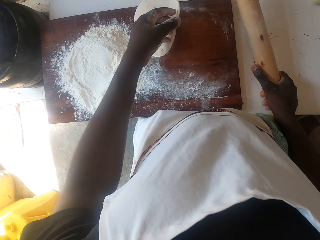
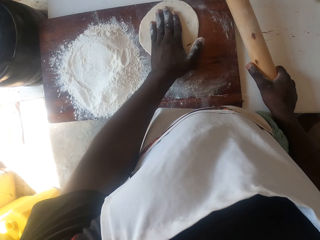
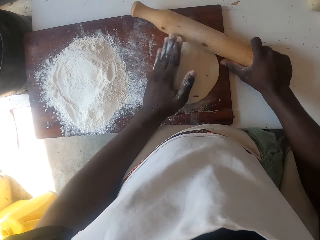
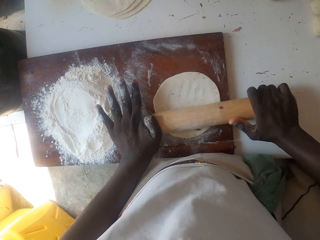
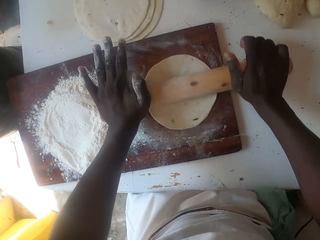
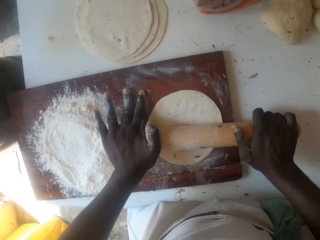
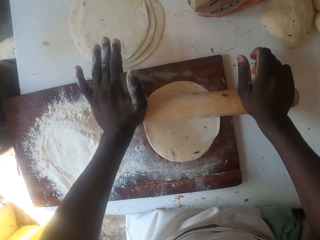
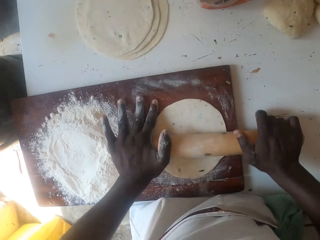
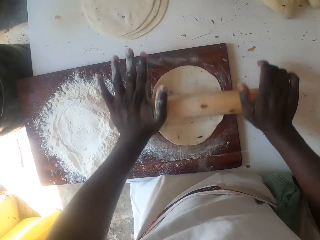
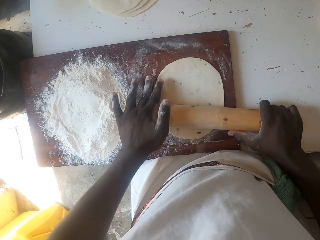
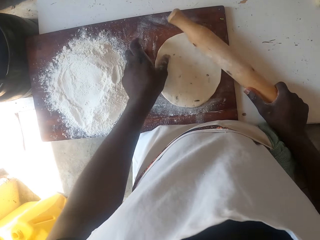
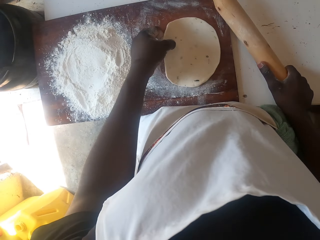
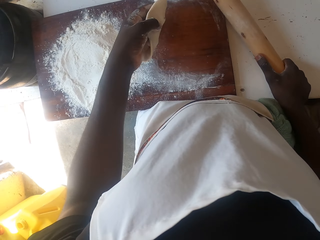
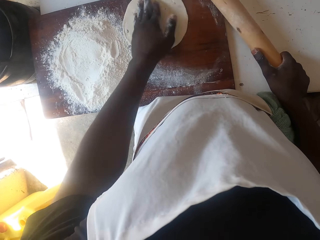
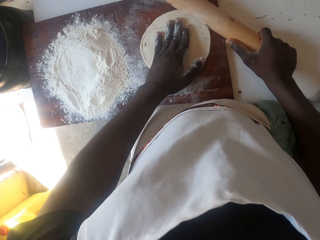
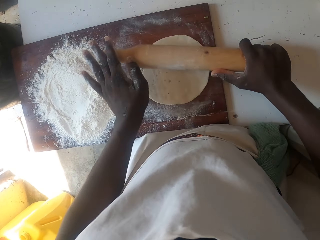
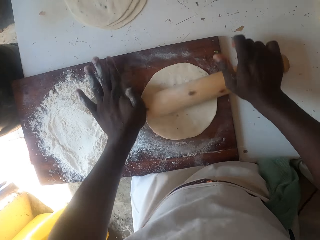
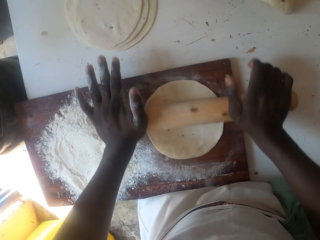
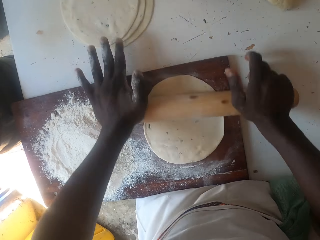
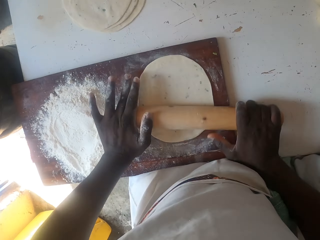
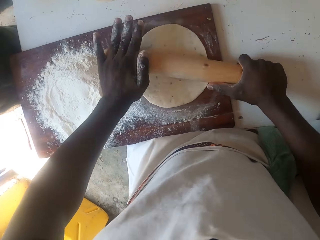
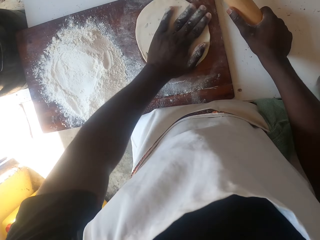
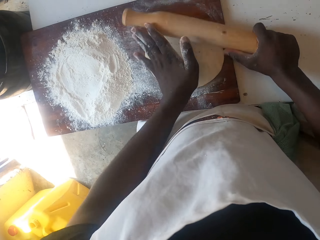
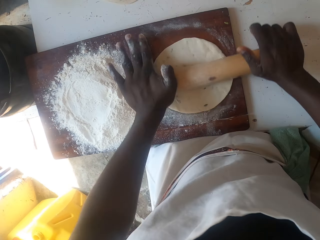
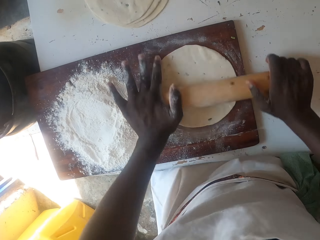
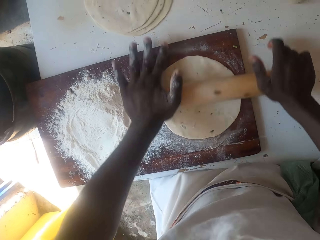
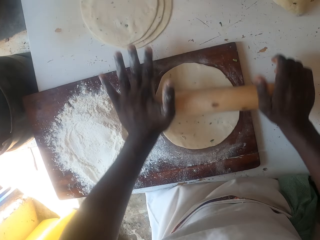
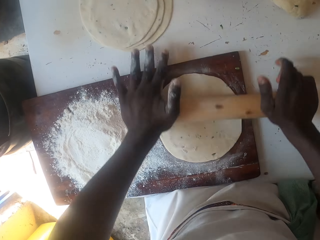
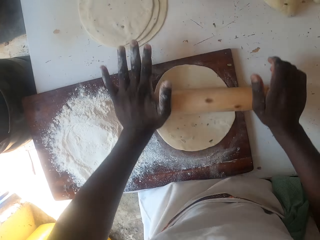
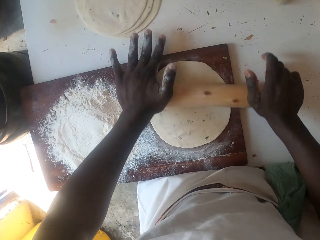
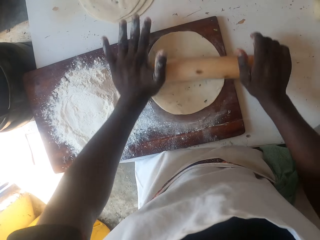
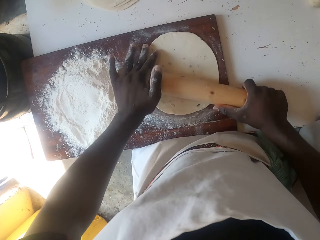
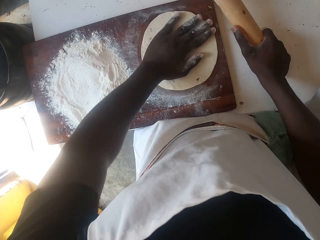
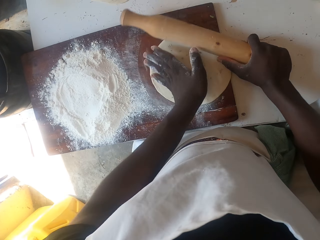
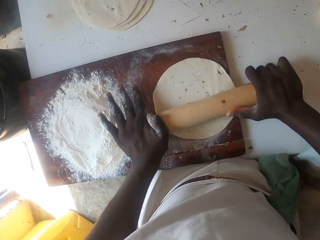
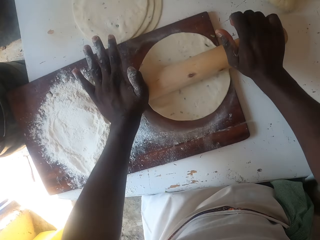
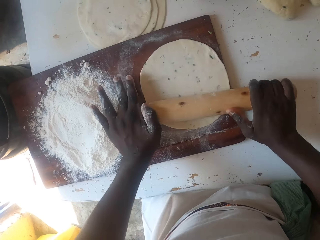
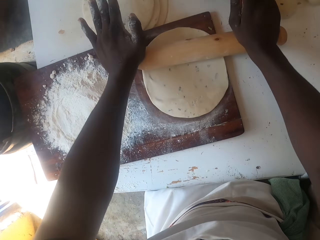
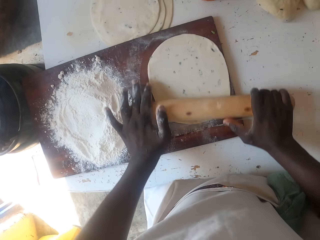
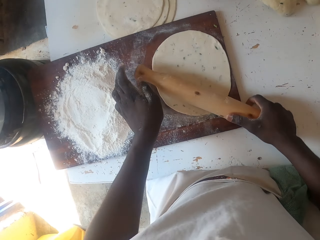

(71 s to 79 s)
The camera wearer flips the dough and flattens the dough with the rolling pin. They turn the dough, roll the dough, turn the dough, roll the dough, turn the dough, and roll the dough.

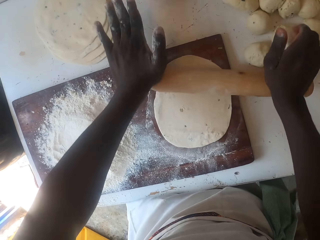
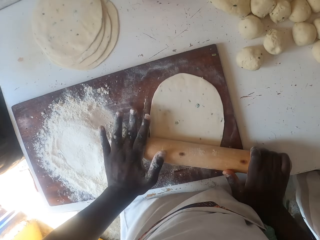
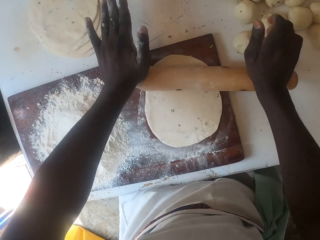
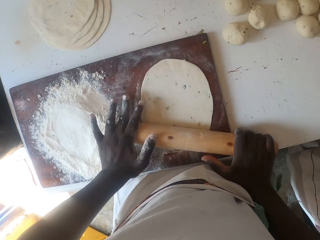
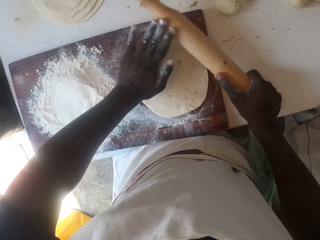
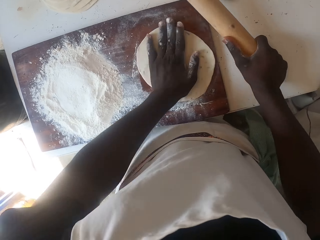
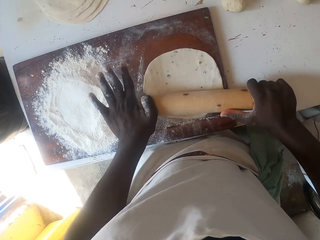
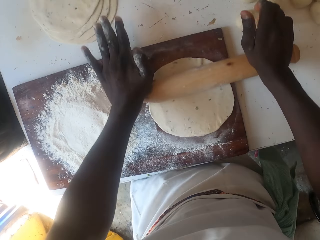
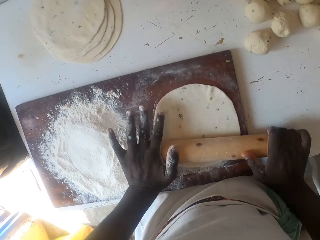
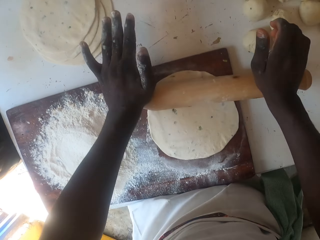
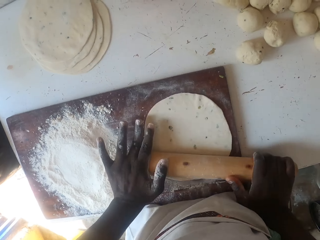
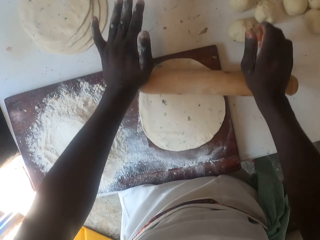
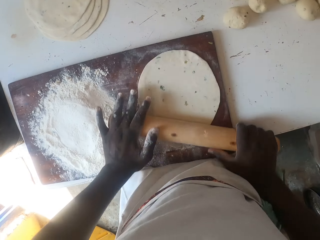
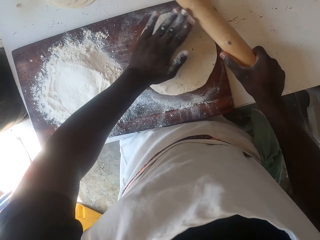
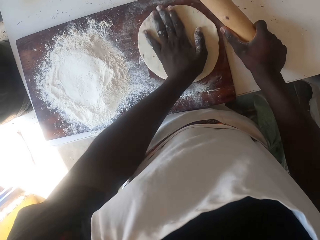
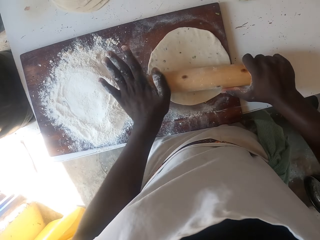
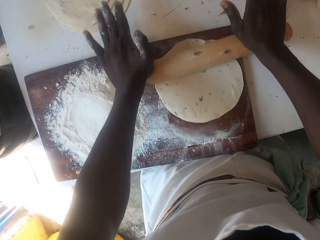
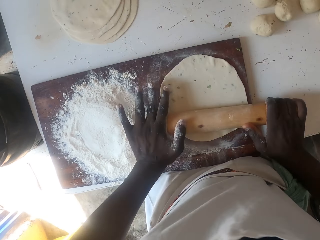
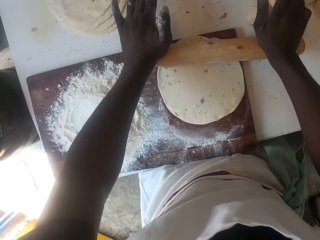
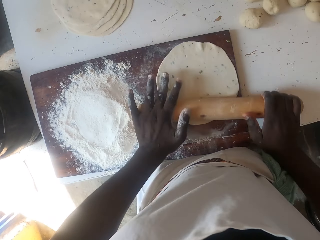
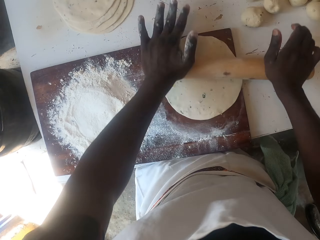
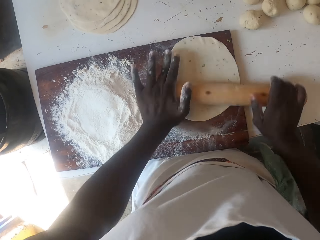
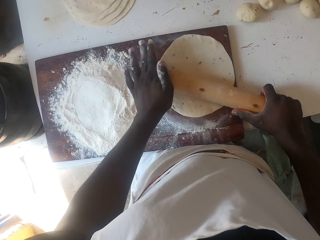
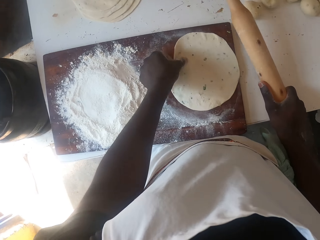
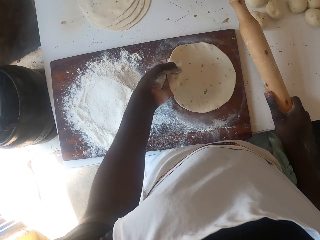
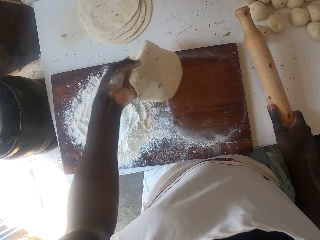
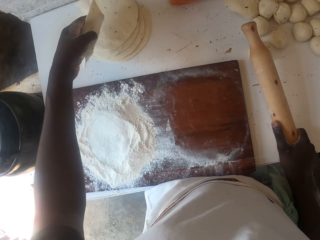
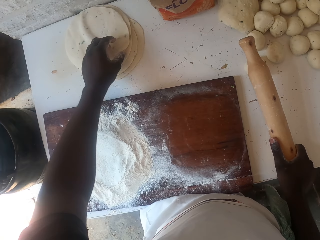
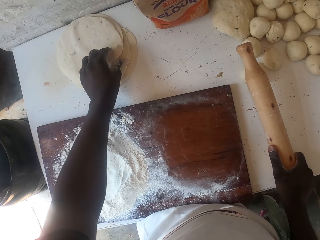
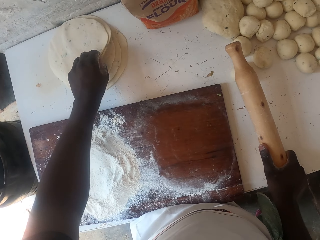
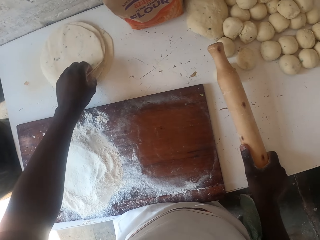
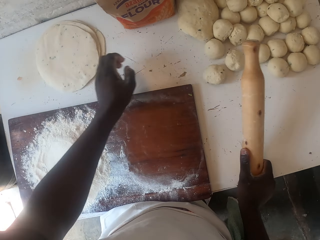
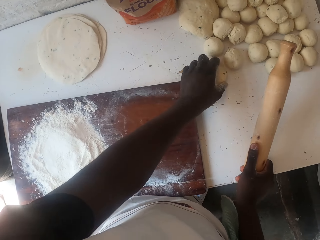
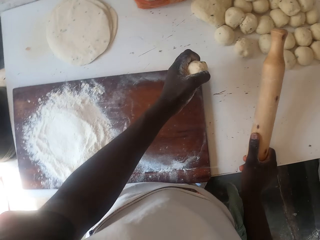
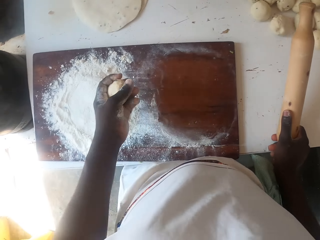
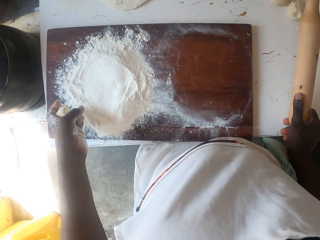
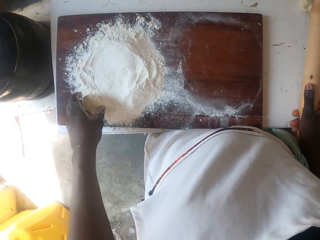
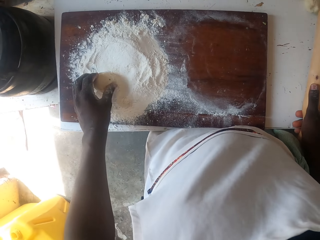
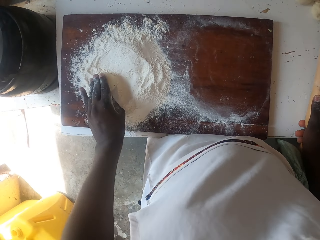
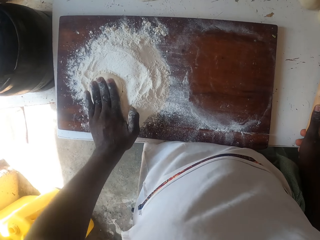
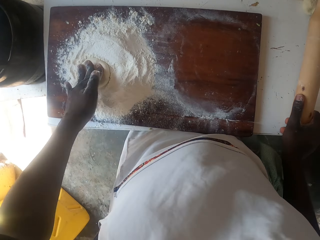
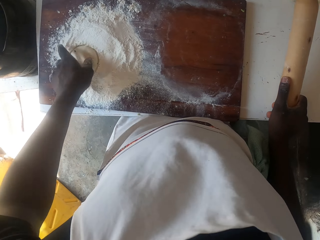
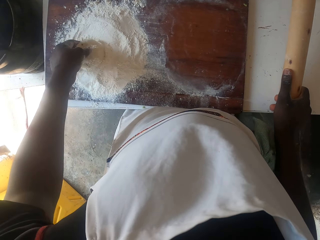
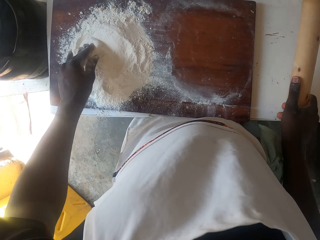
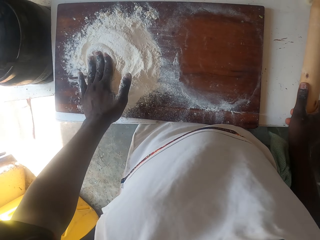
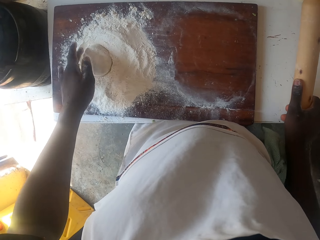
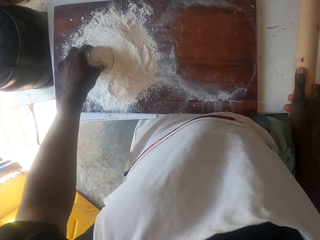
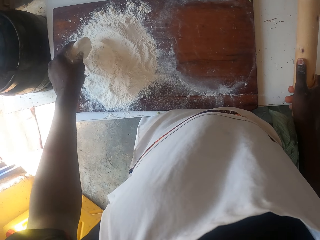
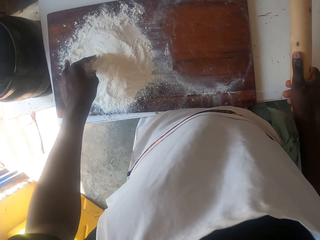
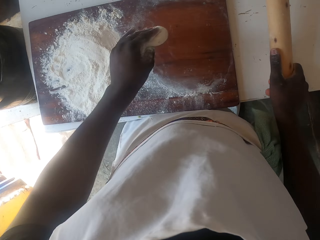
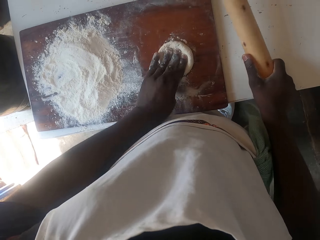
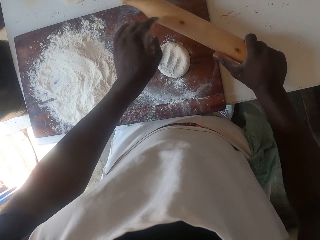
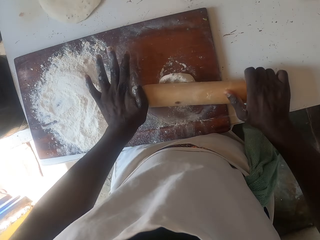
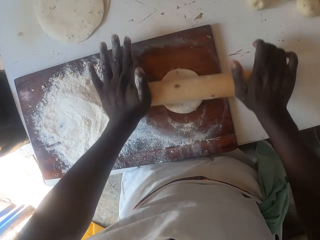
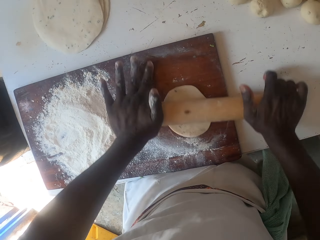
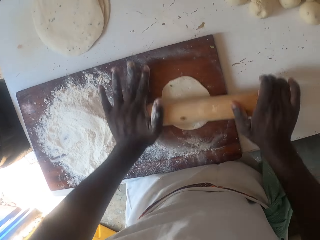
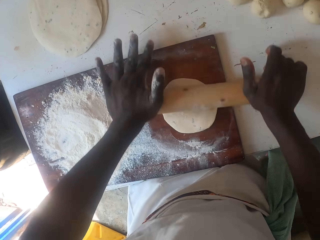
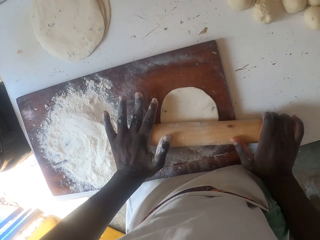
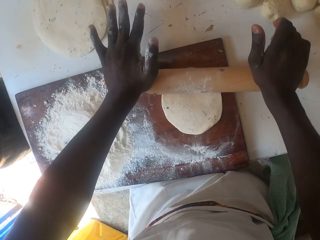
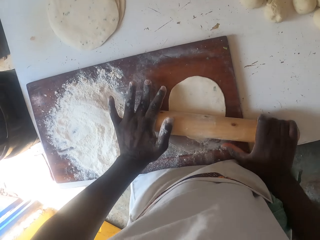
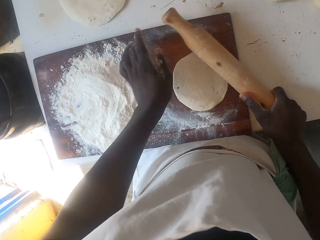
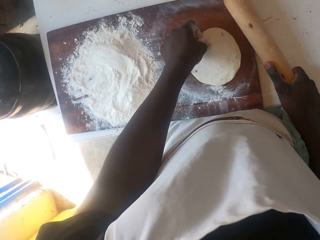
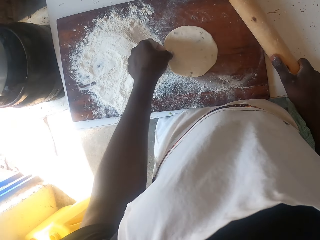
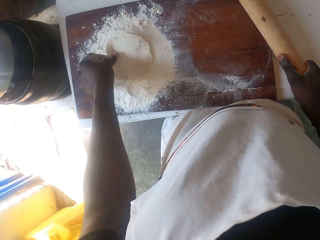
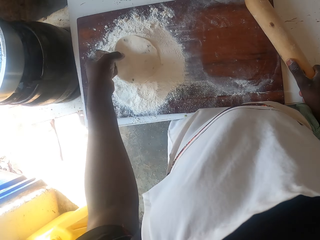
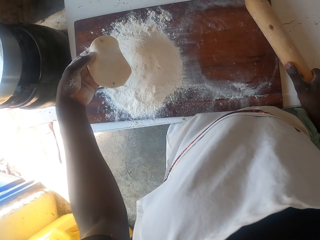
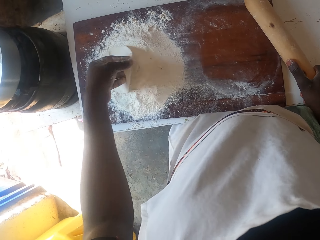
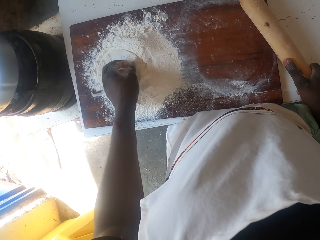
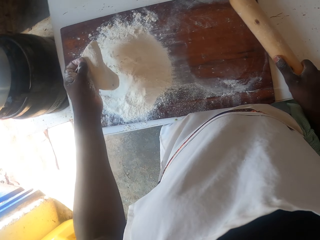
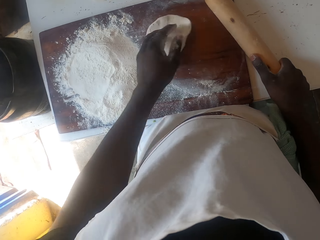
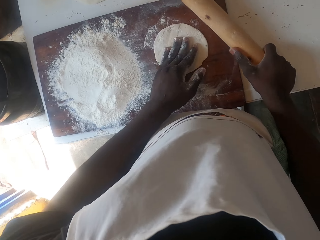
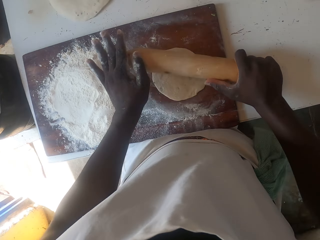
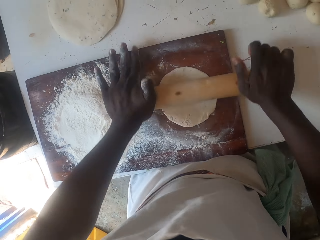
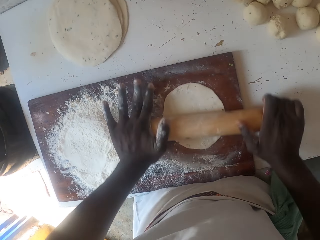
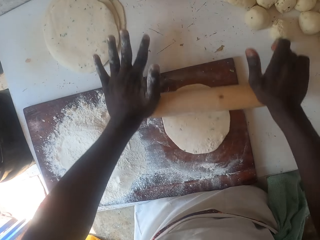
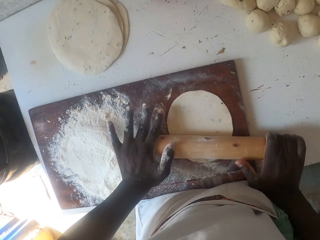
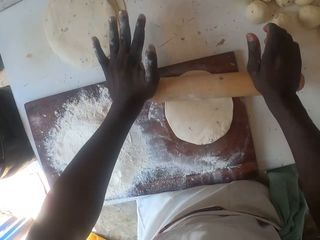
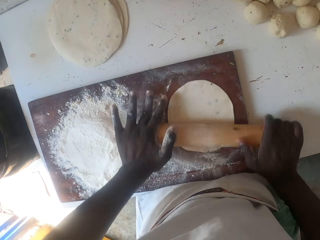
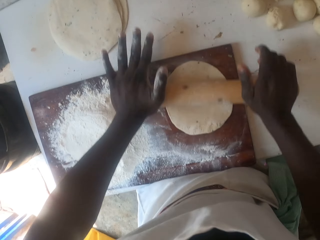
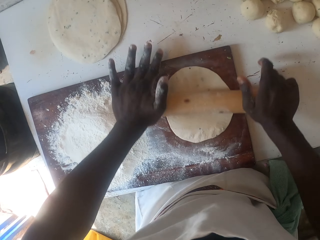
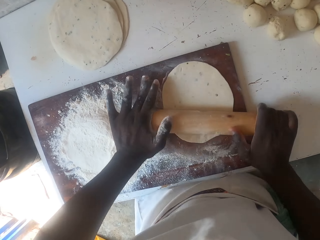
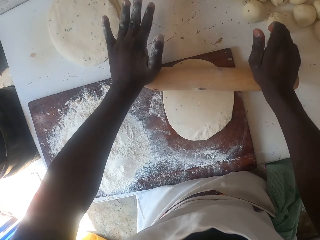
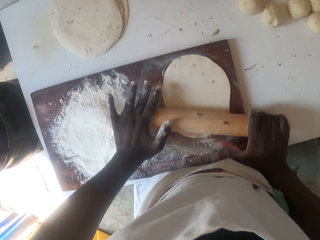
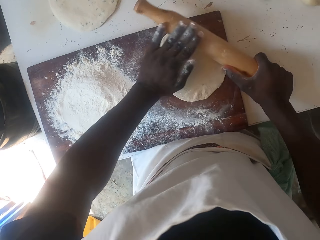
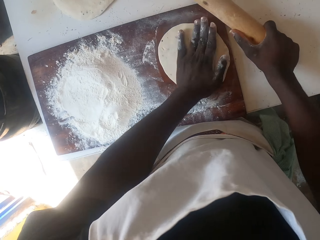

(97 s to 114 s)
The camera wearer turns the dough, rolls the dough, turns the dough, and rolls the dough. They place the dough on the table. They pick up a dough from the table. They dip the dough in the flour. They flip the dough. They dip the dough in the flour again. They press the dough inside the flour. They flatten the dough and place the dough on the table. They put the dough on the flour. They dip the dough in the flour. They dip the dough in the flour again. They flip the dough and flatten the dough.
